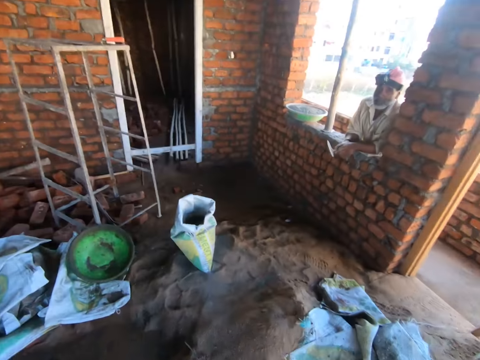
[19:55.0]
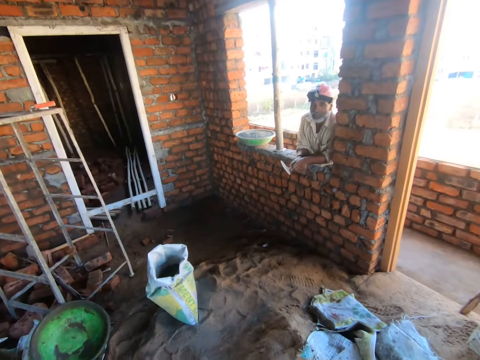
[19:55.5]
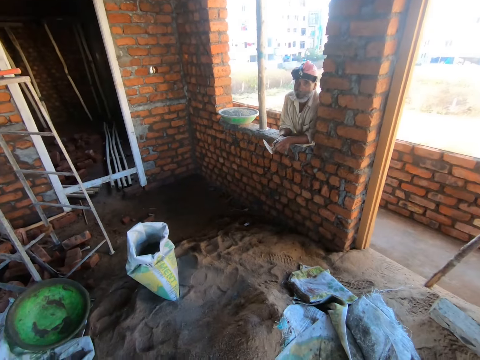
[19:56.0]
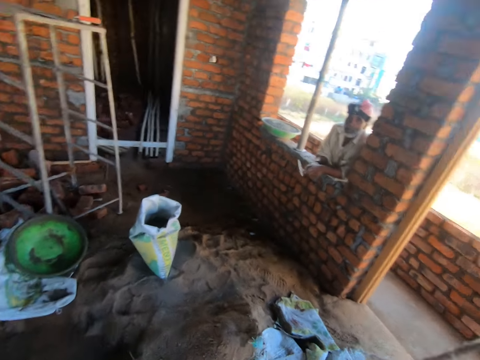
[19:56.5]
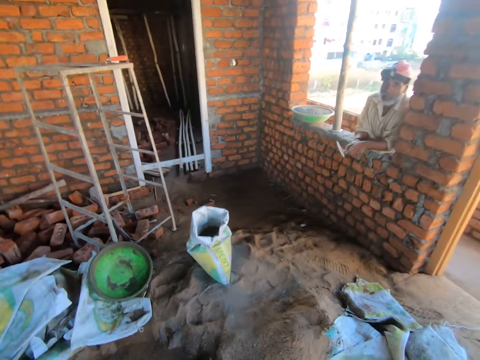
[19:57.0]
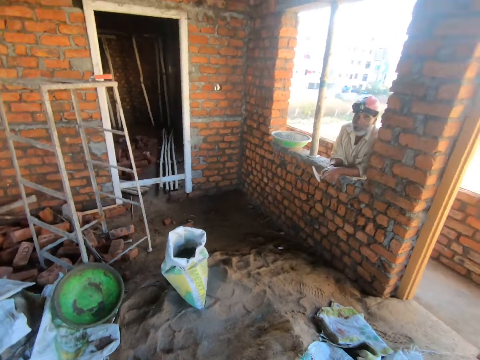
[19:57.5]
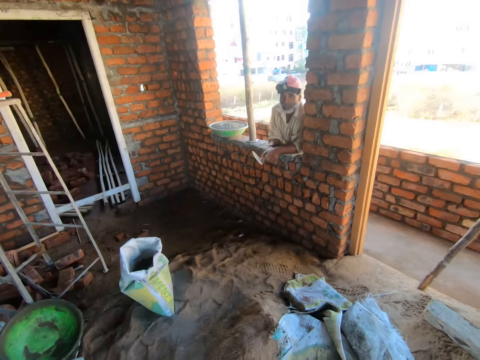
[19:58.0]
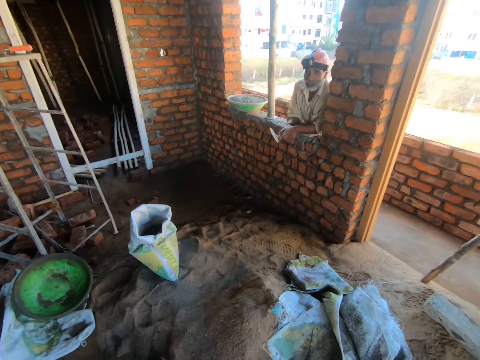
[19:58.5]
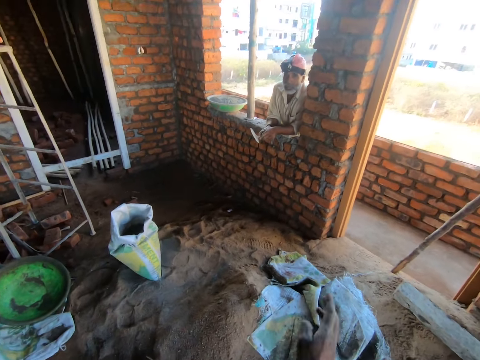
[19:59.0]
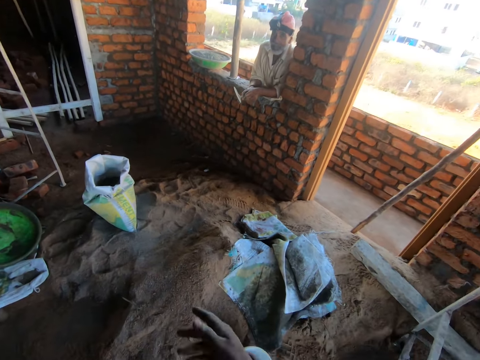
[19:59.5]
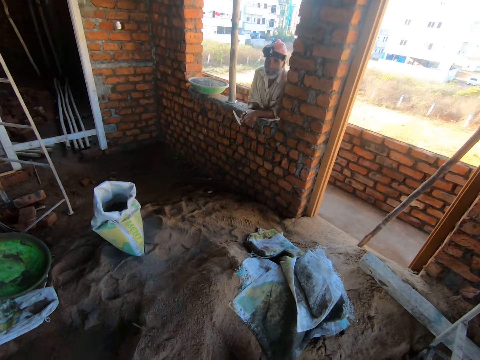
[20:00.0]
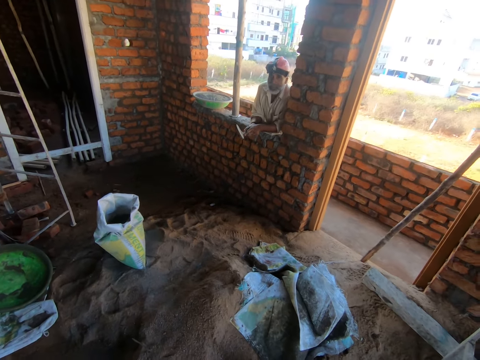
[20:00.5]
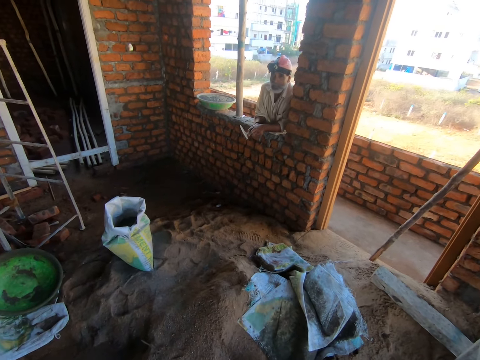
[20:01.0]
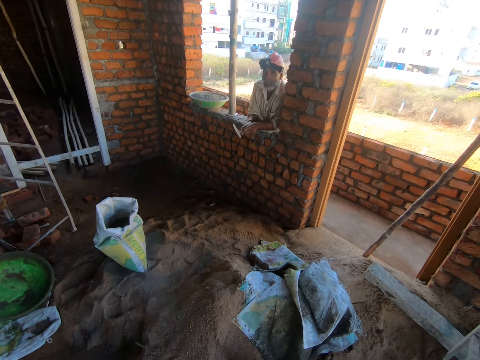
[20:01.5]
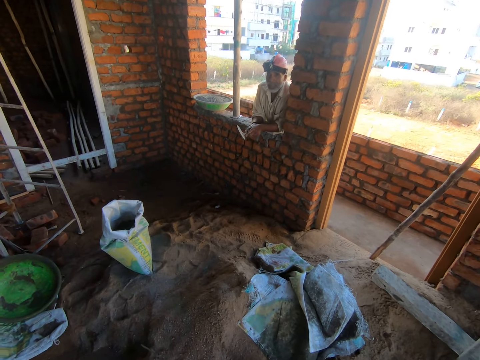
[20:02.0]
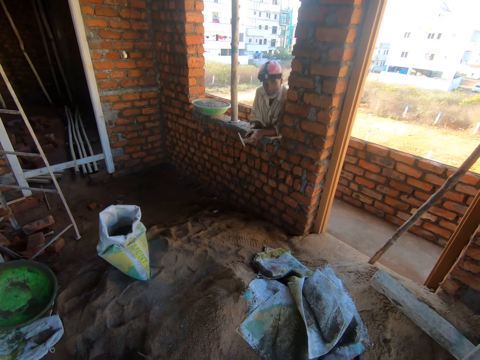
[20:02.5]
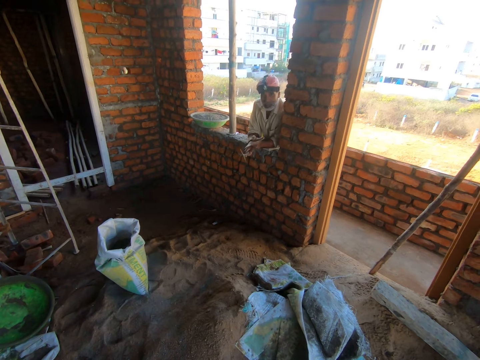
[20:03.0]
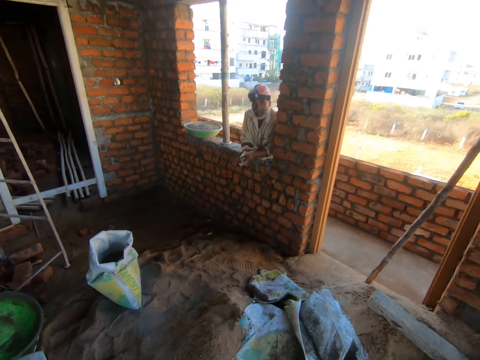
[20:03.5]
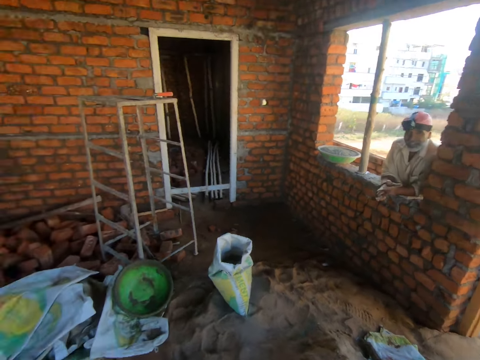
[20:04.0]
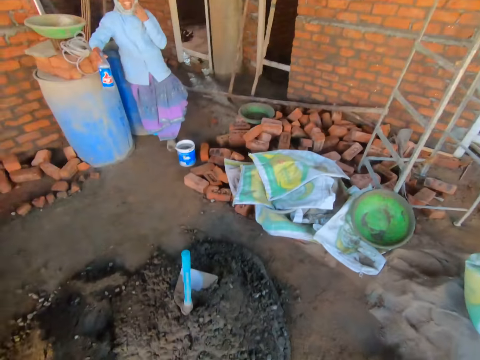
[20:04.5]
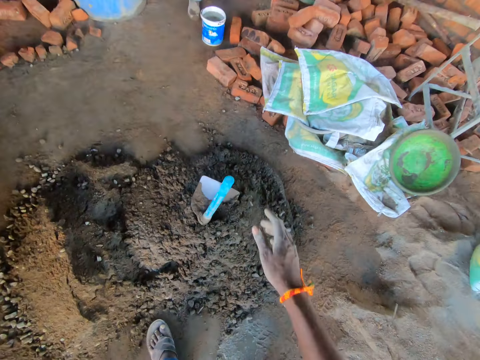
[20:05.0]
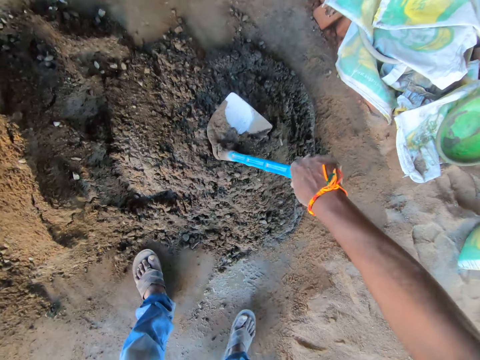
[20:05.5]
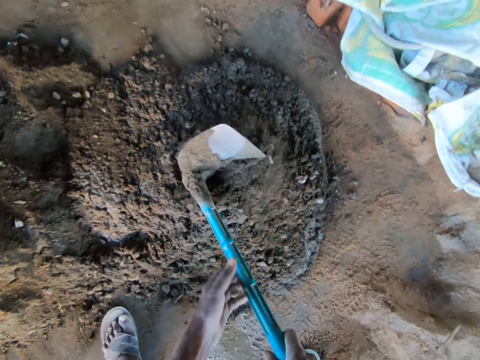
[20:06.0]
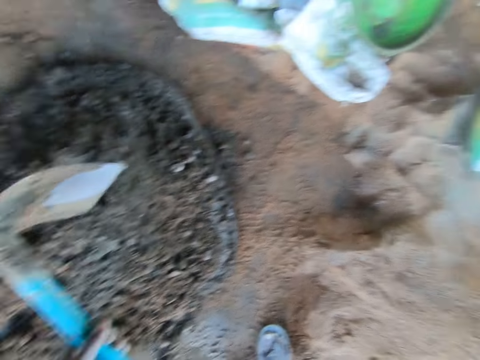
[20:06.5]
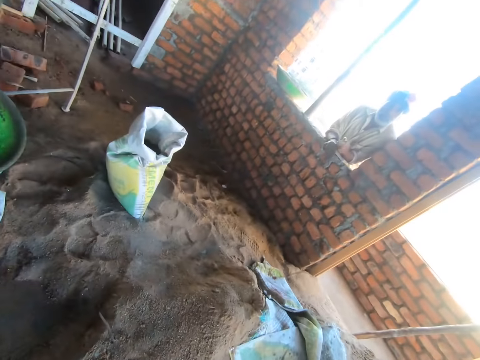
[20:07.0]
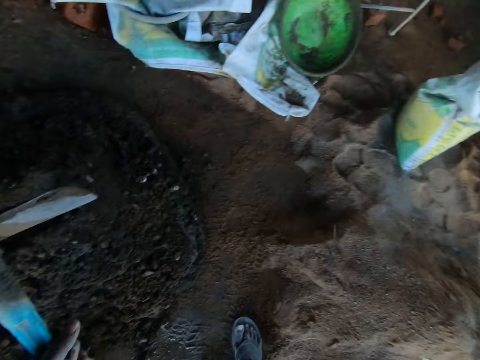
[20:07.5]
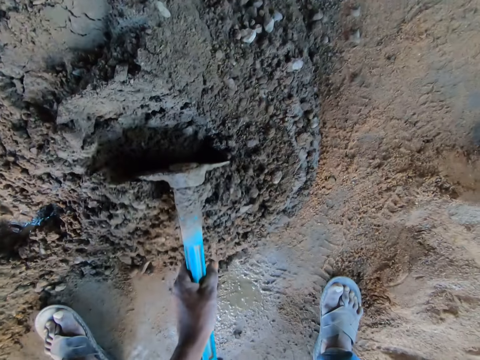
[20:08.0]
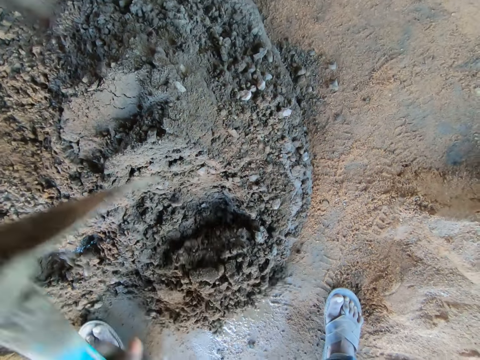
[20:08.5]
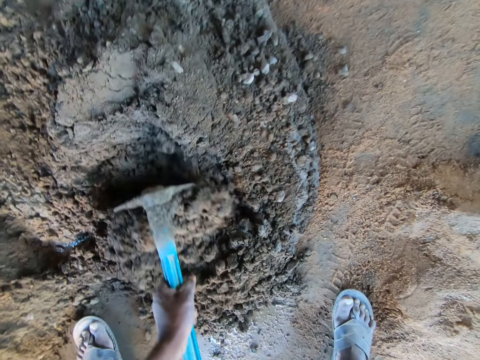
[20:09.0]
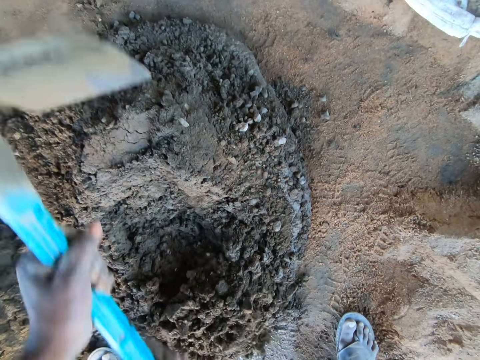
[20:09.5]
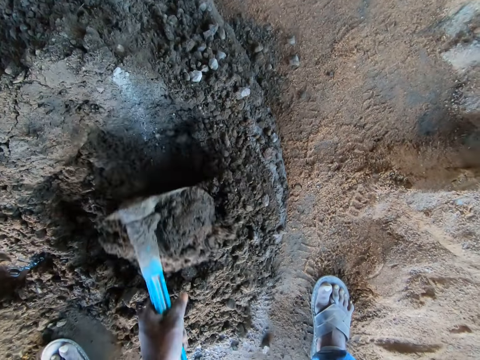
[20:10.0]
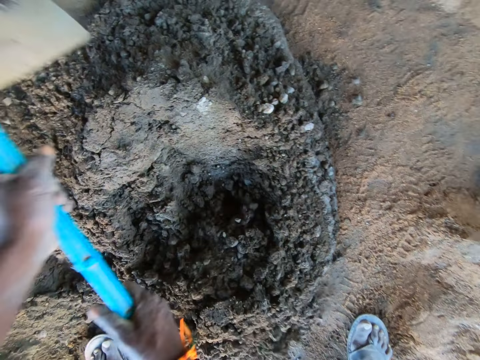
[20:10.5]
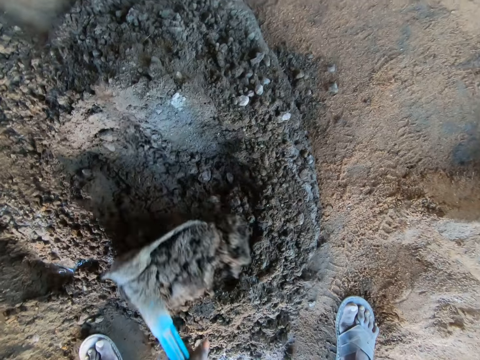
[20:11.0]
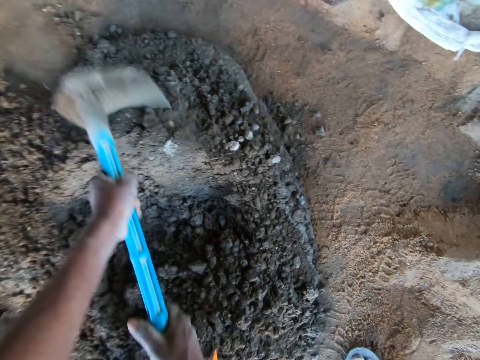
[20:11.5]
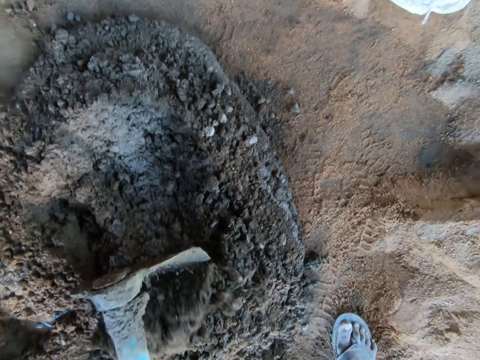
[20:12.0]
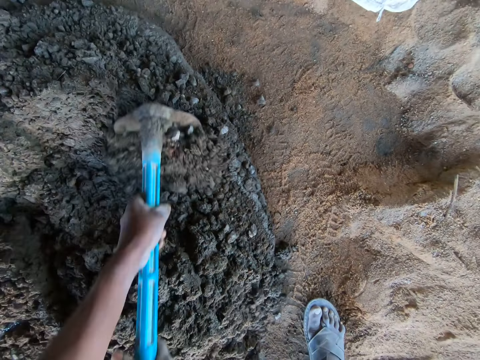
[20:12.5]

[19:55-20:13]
The camera wearer gestures out with his hand. He picks up the hoe. He looks around the room. He mixes sand with water.

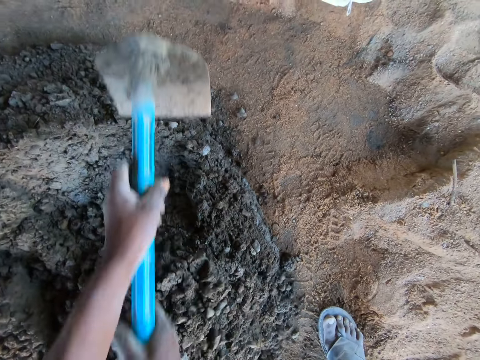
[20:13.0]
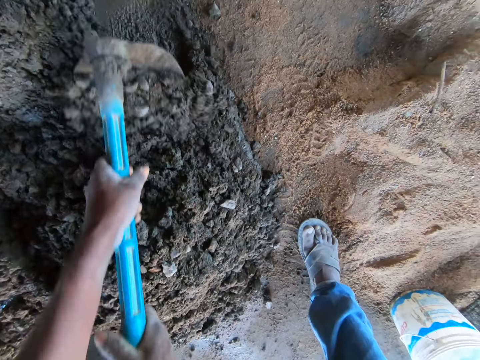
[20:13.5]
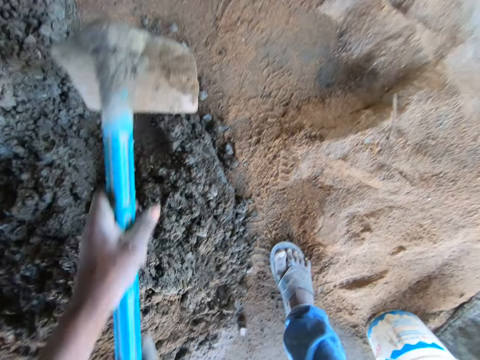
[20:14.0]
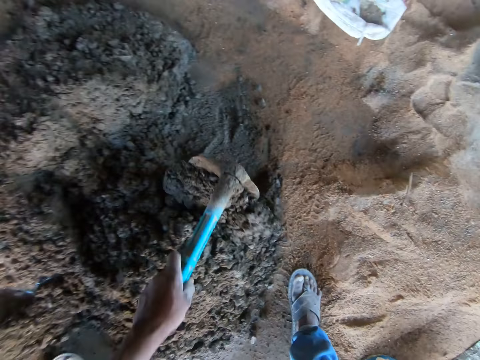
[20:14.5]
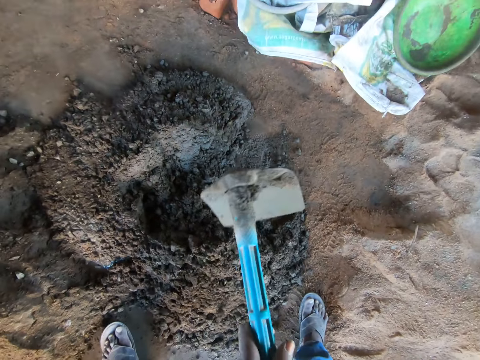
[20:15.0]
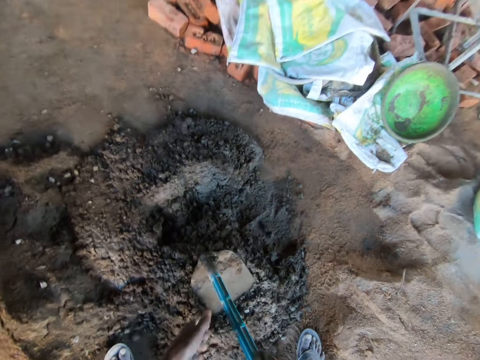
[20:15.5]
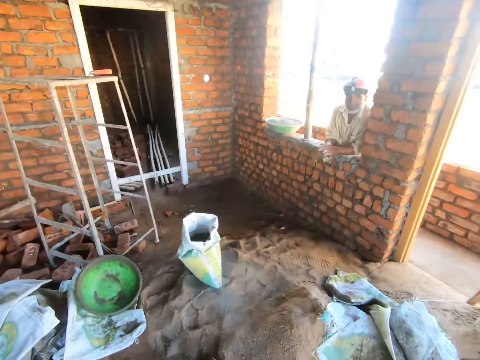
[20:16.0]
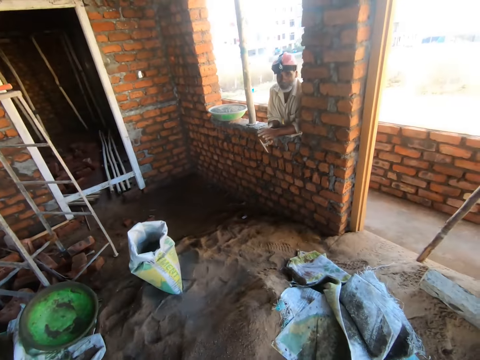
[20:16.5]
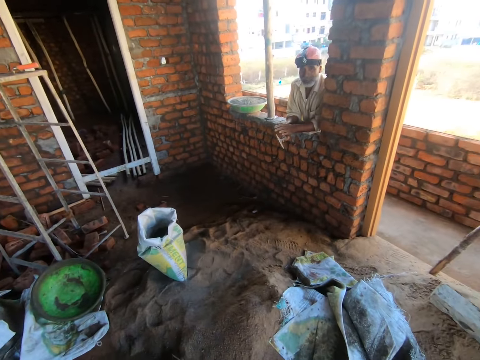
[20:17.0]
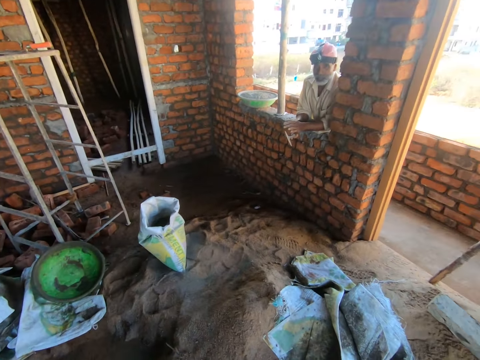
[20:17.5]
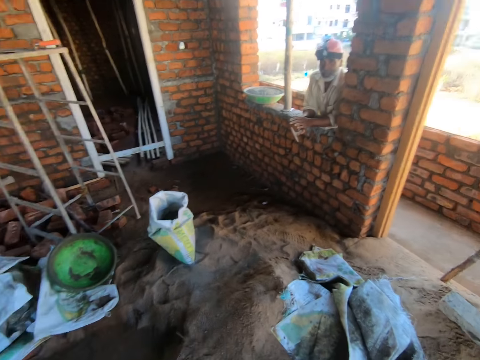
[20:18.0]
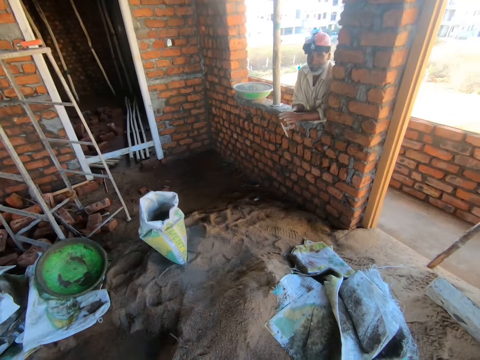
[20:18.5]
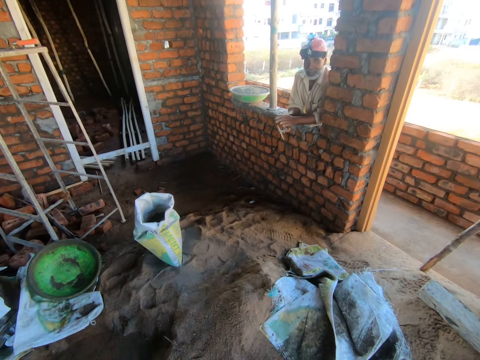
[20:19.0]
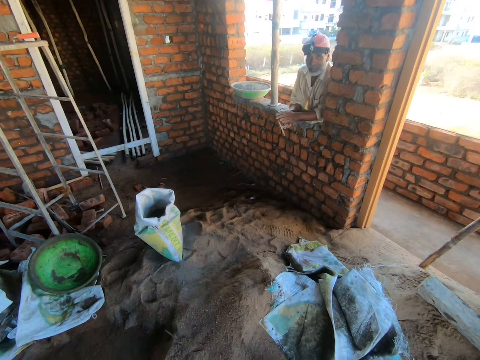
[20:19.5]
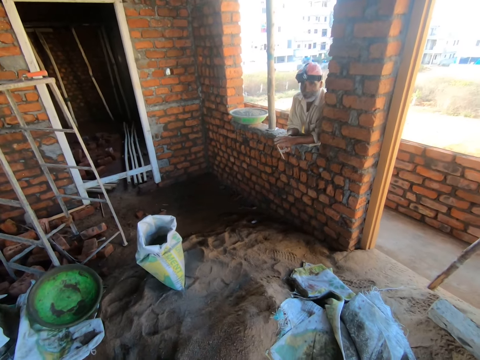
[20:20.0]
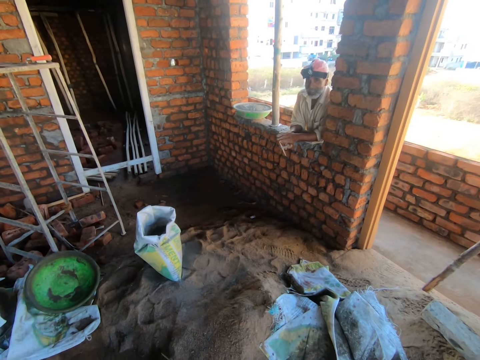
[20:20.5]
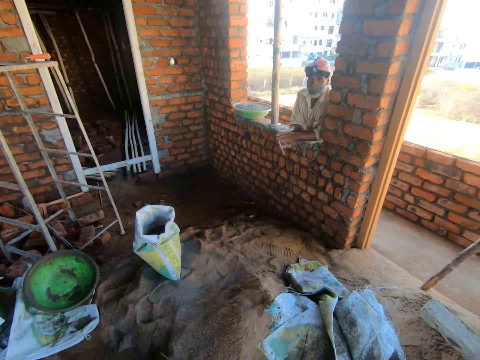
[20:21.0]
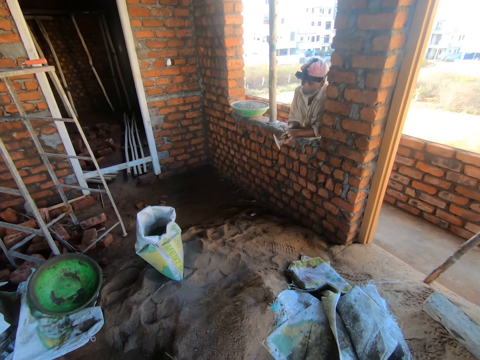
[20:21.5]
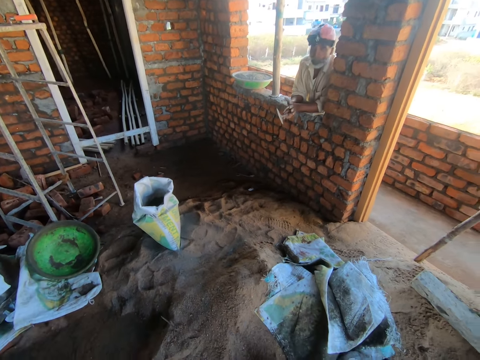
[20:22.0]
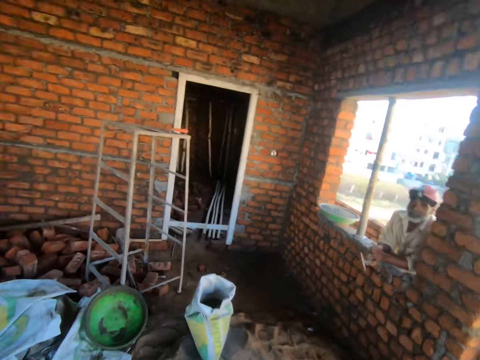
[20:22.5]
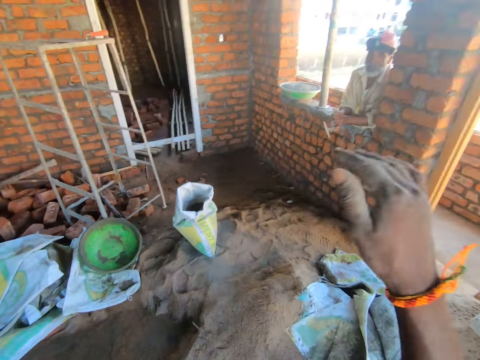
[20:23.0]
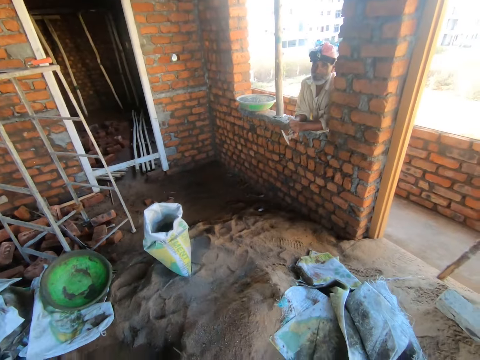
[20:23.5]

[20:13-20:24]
A man talks to another man. The camera wearer looks around the room.
